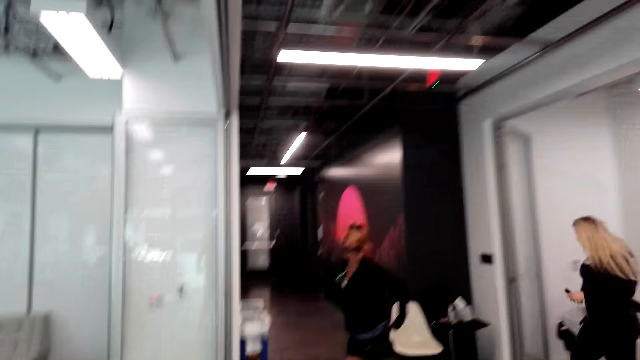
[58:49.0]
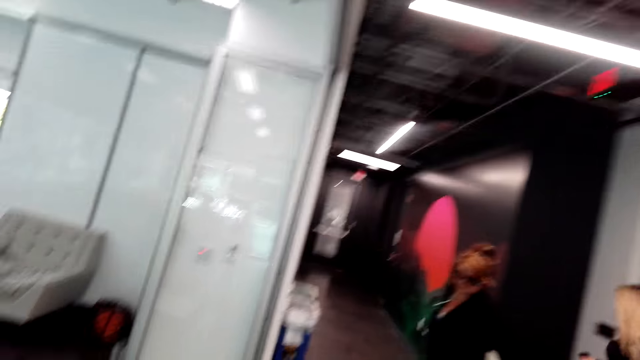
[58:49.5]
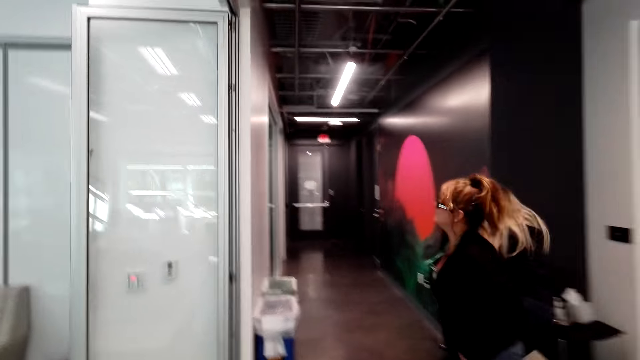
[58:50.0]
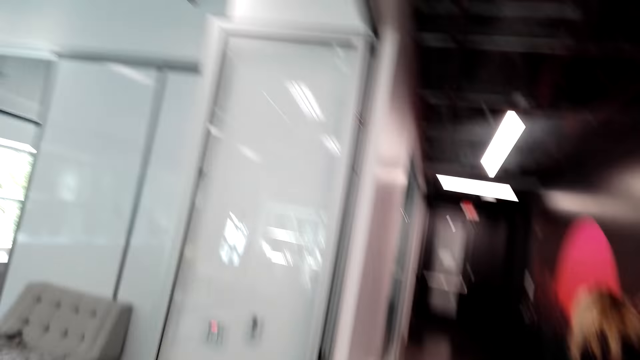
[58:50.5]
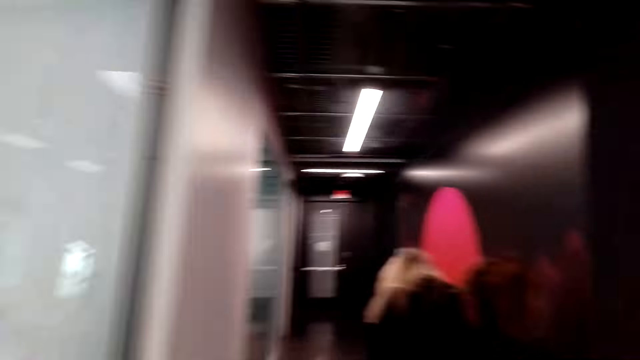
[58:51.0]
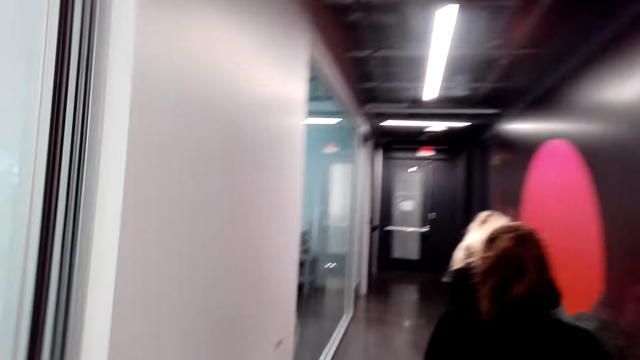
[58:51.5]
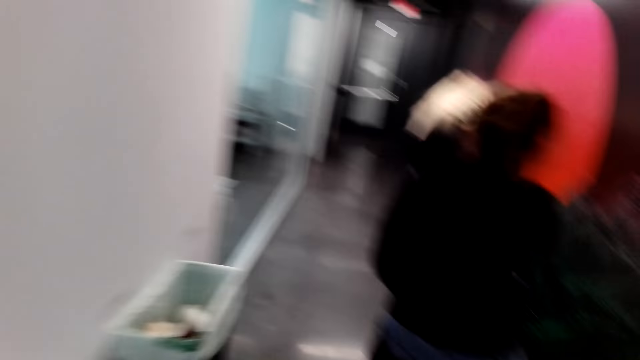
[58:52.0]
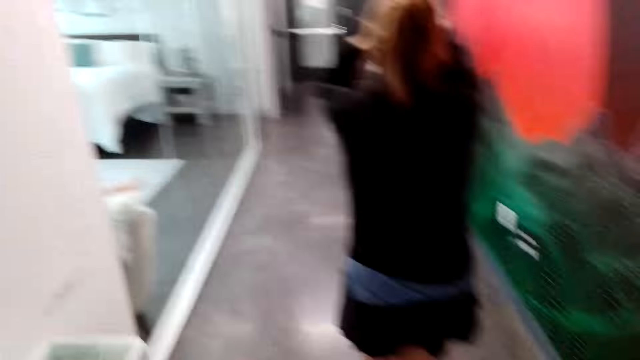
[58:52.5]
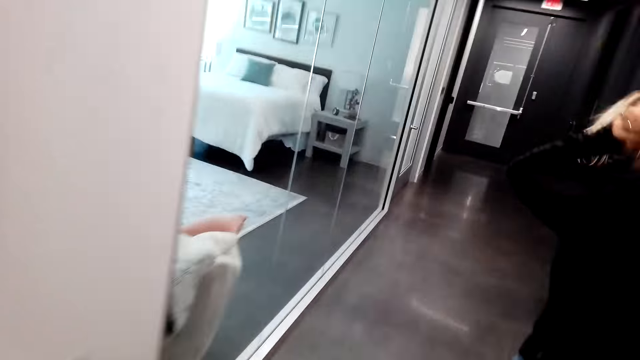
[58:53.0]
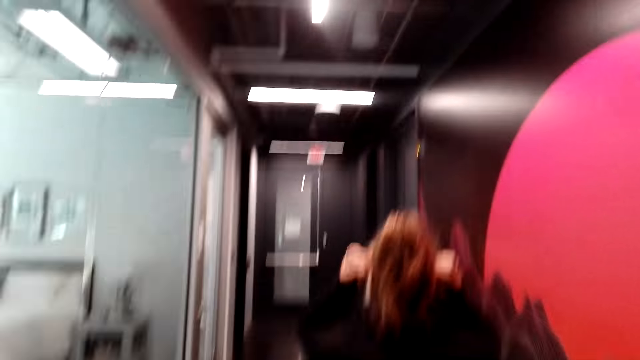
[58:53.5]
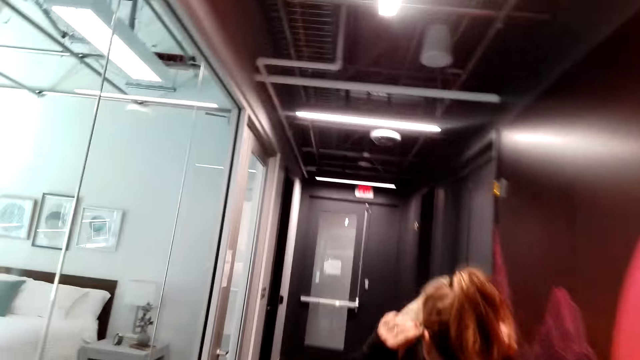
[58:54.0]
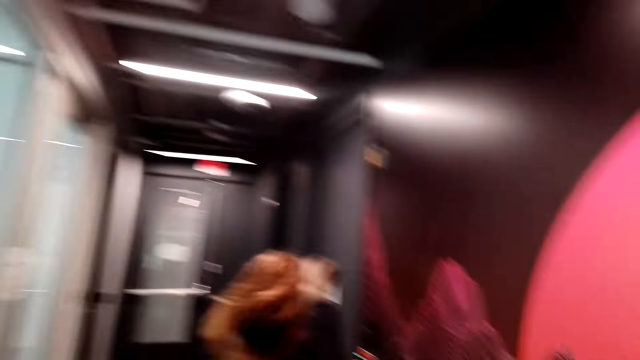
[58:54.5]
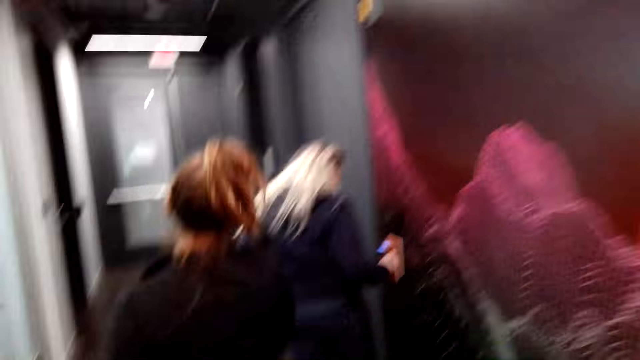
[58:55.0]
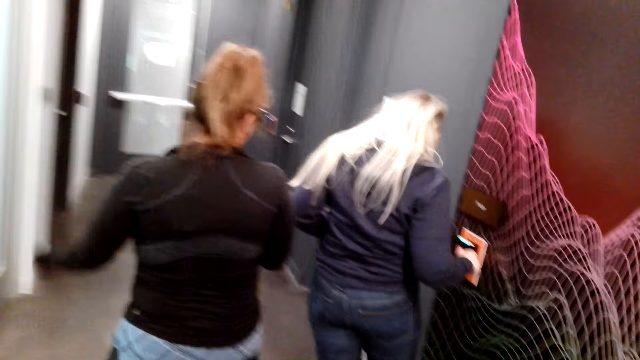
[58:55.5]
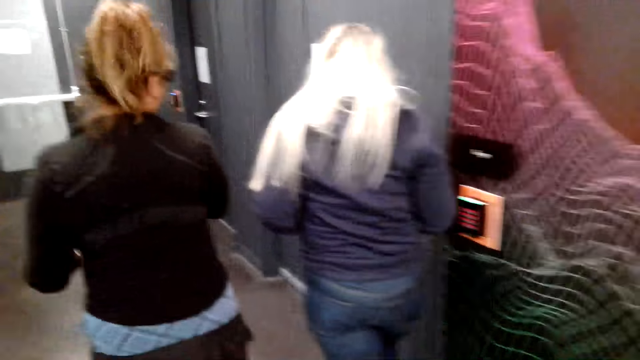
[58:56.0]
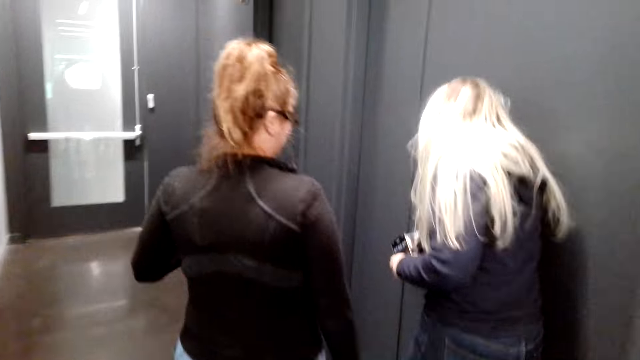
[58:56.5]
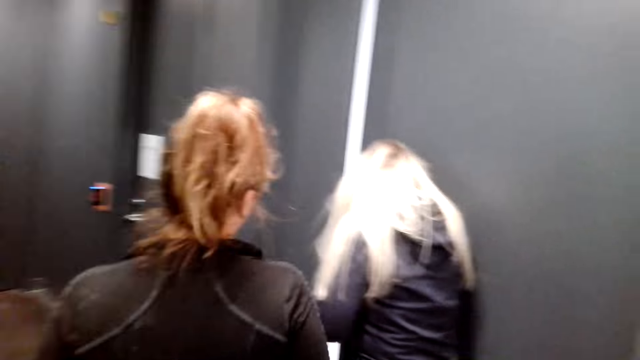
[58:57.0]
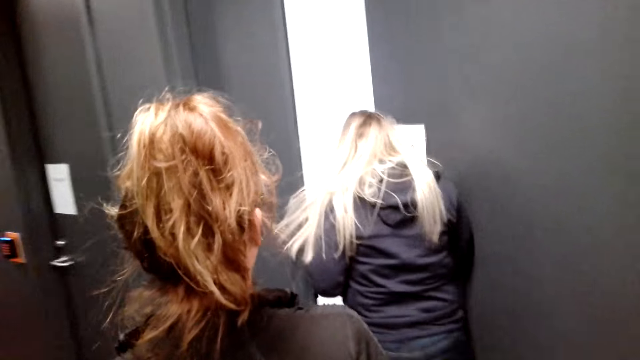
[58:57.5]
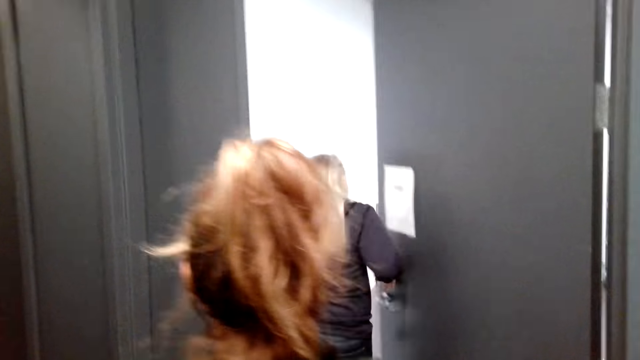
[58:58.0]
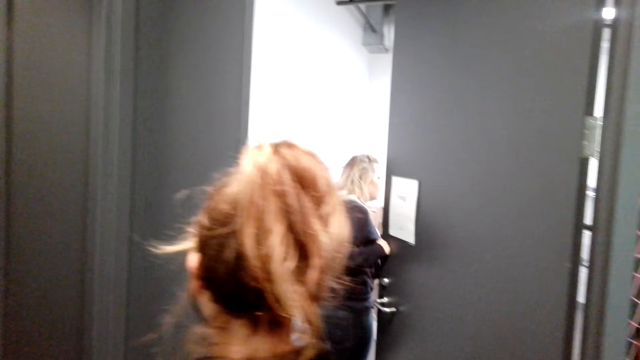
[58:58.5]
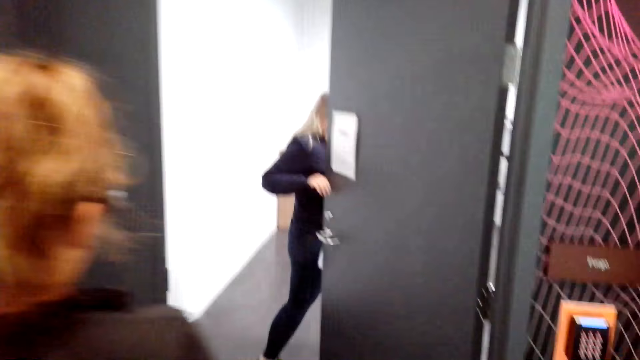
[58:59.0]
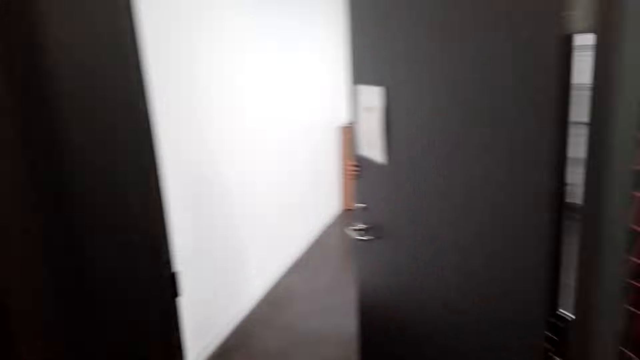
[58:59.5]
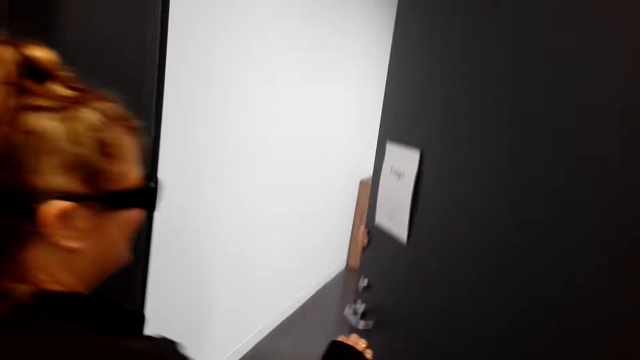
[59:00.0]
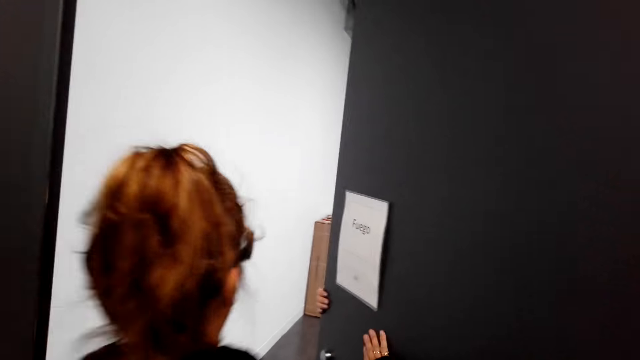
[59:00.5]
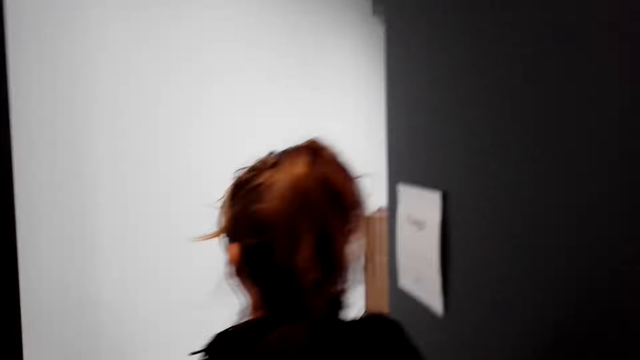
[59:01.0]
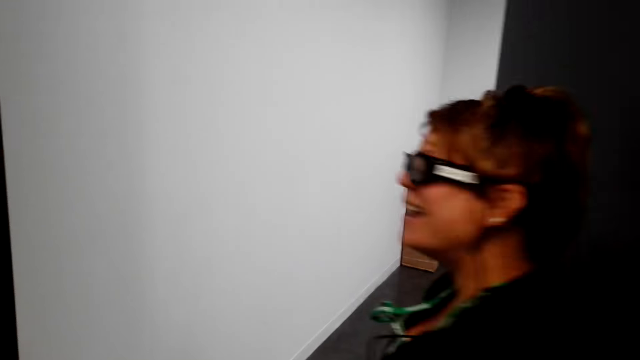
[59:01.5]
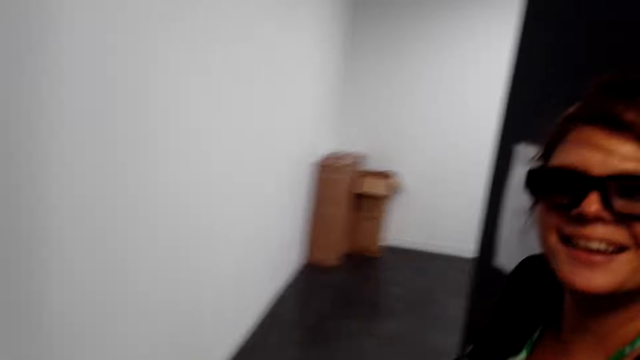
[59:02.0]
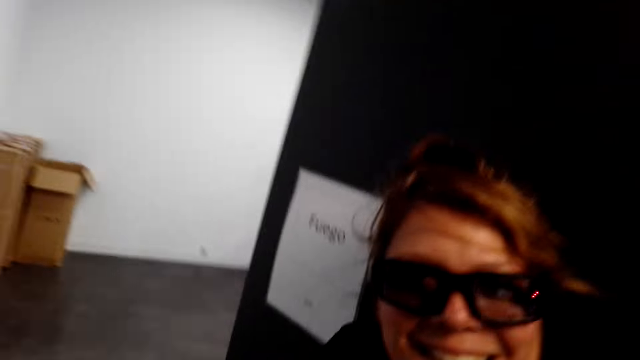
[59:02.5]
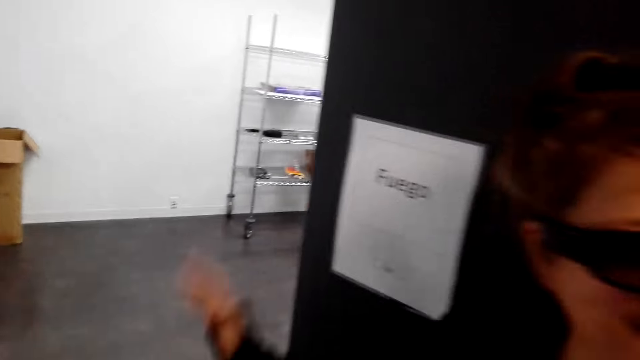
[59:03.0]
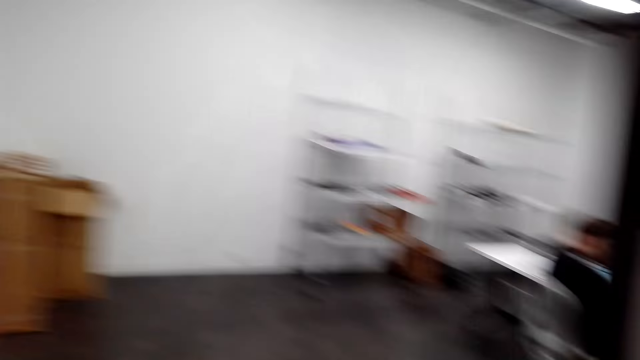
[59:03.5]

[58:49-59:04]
The camera wearer dialogues with a lady. The lady moves the sweater down. Another lady walks forward. The first lady stops. The other lady stands at the door. The first lady walks on the corridor. The camera wearer walks on the corridor and dialogues with the first lady. The first lady straightens the hair and lifts hand up. The other lady presses the door key. The first lady walks forward. The first lady opens the door. The other lady walks. The other lady gets in the room. The first lady holds the door. The first lady walks in the room. The first lady converses with the camera wearer. The first lady holds the door. The first lady leans on the door. The camera wearer enters the room.

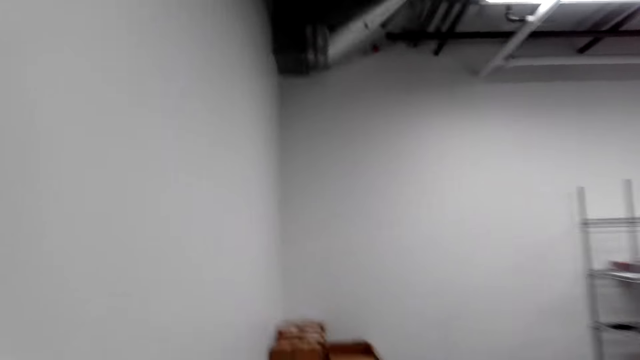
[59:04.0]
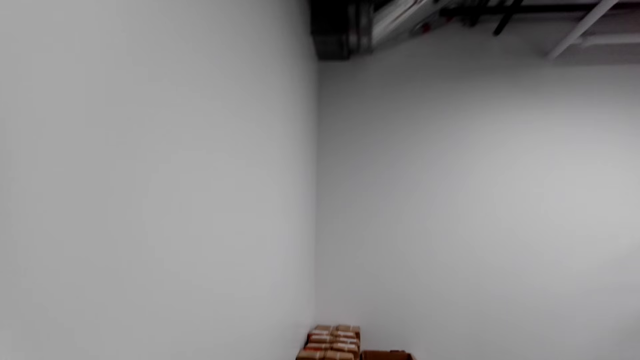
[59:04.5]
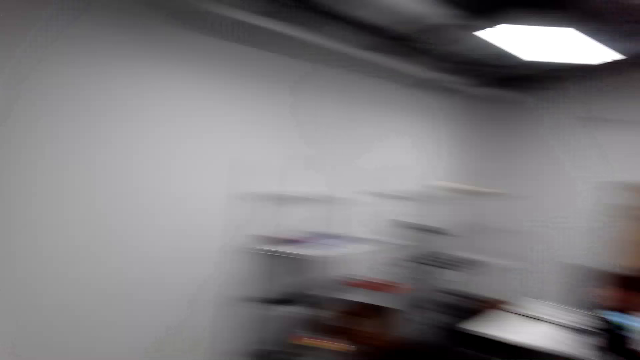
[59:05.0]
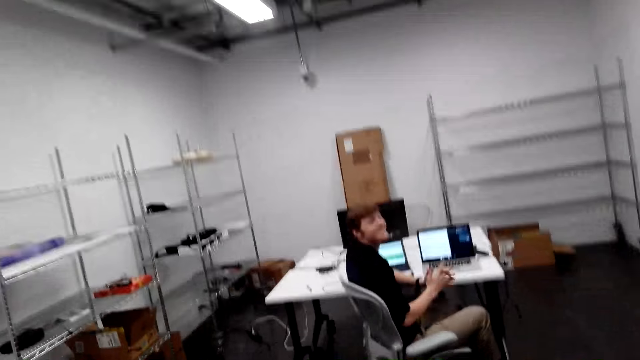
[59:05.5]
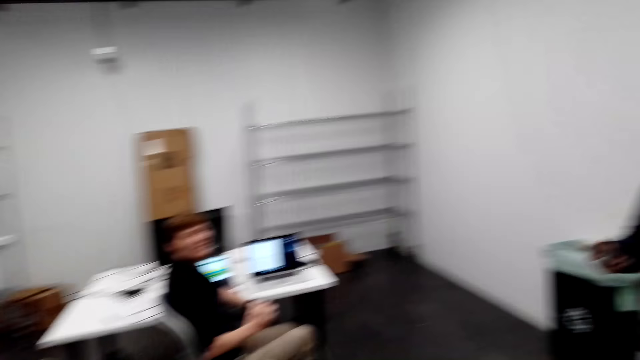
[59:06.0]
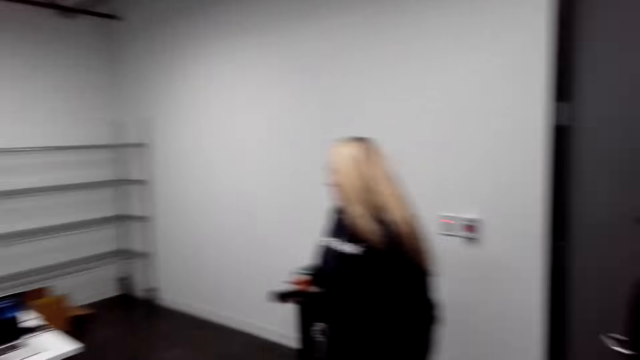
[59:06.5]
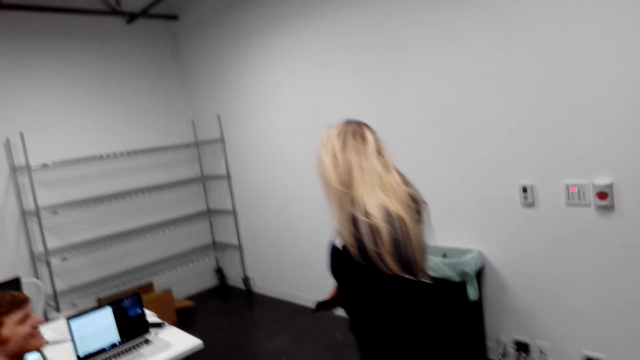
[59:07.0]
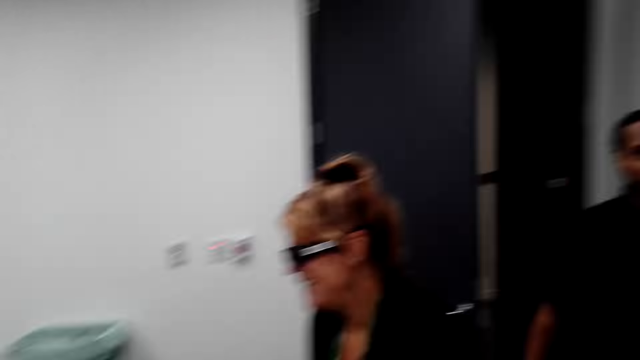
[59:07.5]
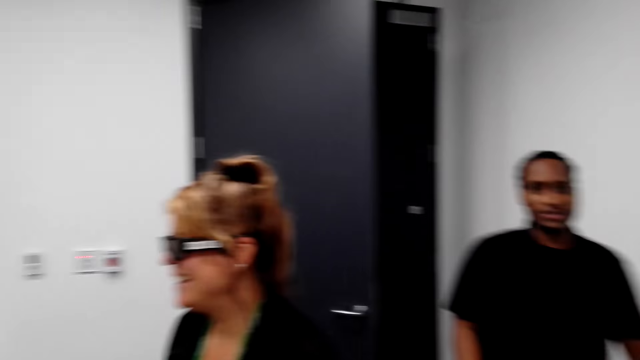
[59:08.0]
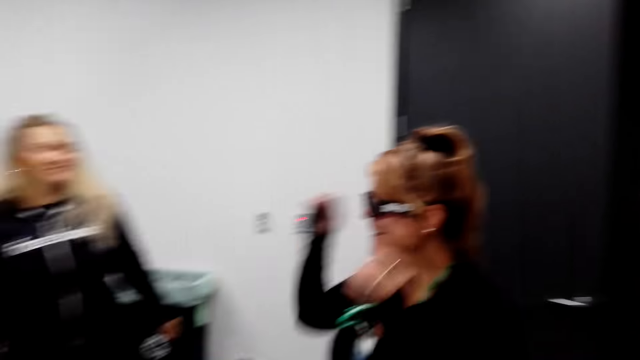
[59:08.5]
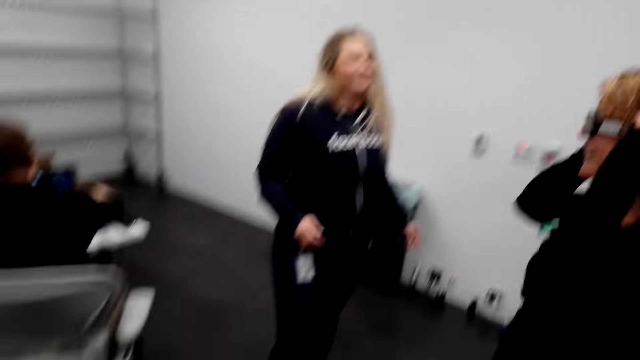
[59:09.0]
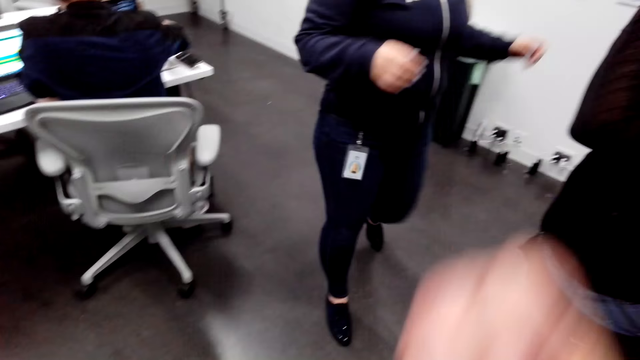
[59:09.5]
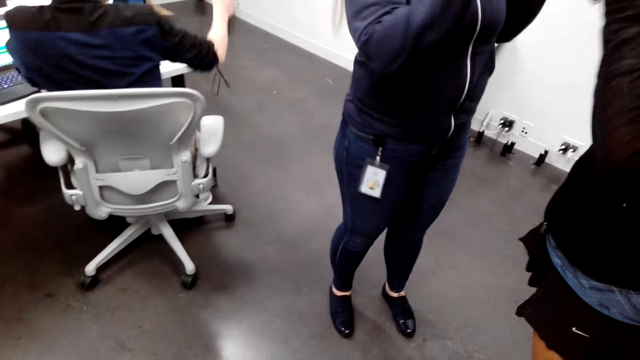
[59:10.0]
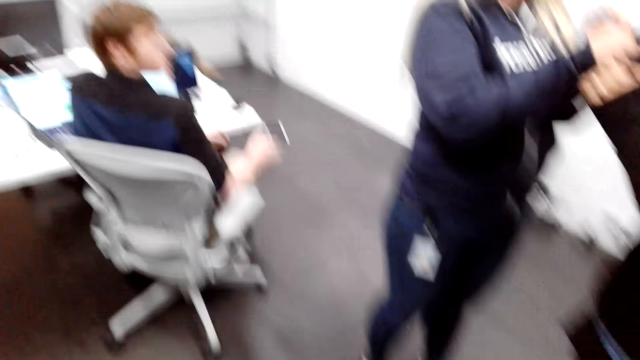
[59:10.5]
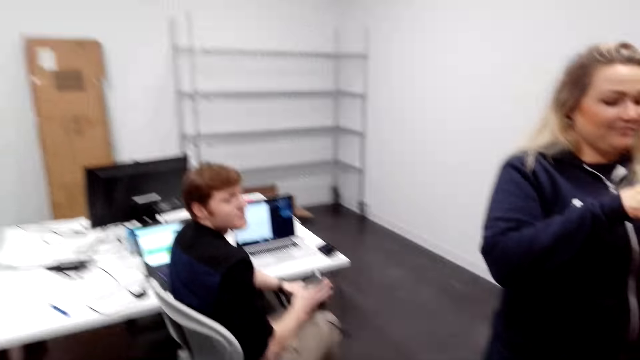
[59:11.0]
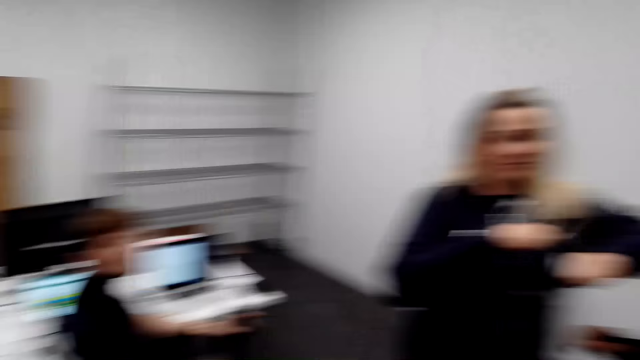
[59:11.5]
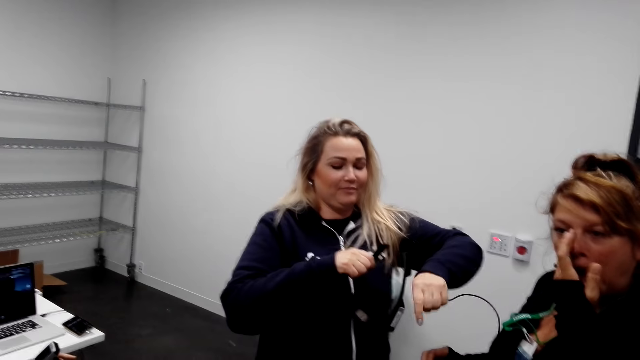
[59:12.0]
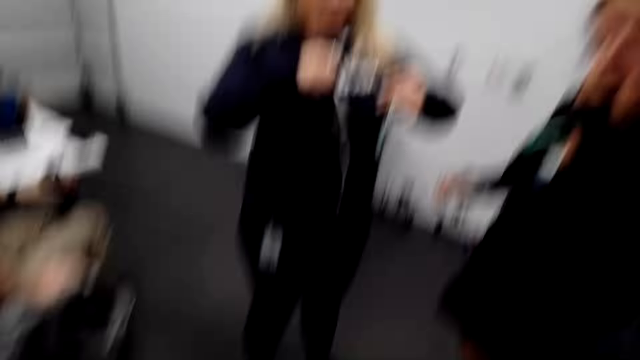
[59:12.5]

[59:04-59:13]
A lady greets the camera wearer. The lady lifts hand up. The camera wearer walks in the room. A man sits down. The camera wearer looks around. They stand in the room. A woman and another woman laugh. The lady walks in the room. Another lady holds the phone up. Another man walks in the room. The other lady lifts hand up. The first lady lifts hand up. The first woman hands over the camera to the other woman. The camera wearer lifts hand up. The other man turns around. The first lady removes the goggles. The other lady removes the goggles. The other lady moves the wire down. The first man moves the hands. The other lady lifts the goggles up. The first lady moves hands down.
